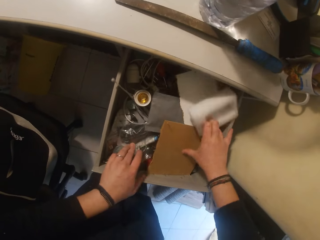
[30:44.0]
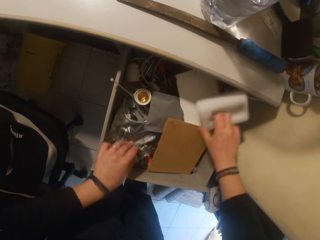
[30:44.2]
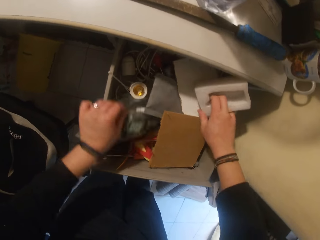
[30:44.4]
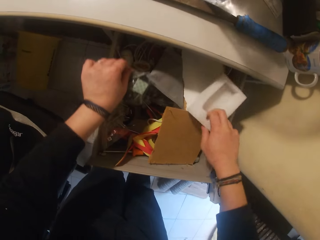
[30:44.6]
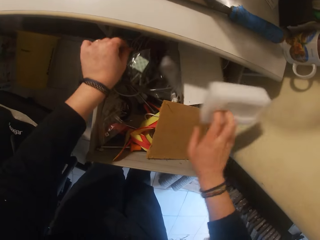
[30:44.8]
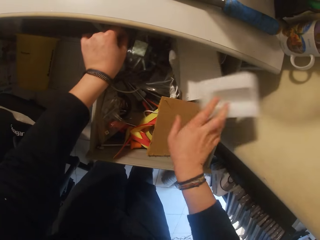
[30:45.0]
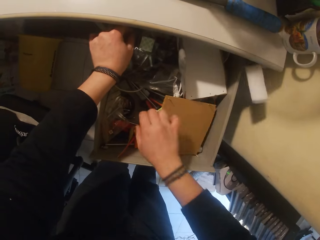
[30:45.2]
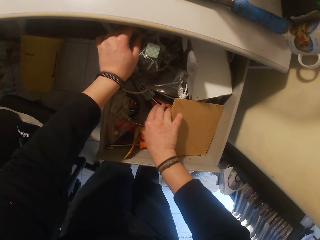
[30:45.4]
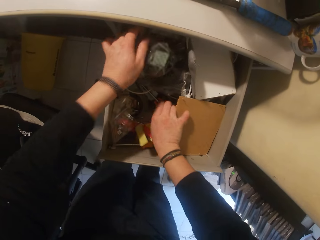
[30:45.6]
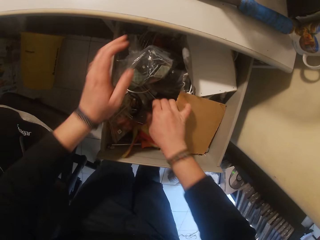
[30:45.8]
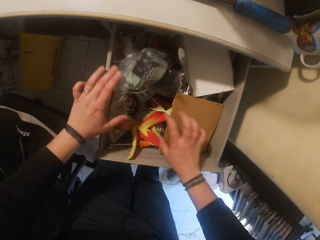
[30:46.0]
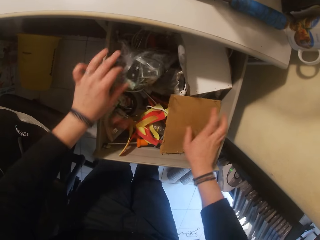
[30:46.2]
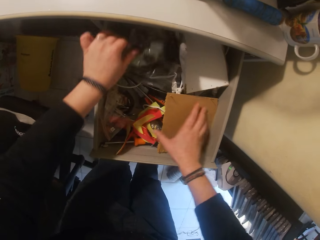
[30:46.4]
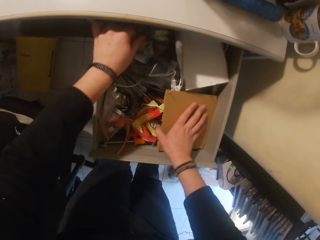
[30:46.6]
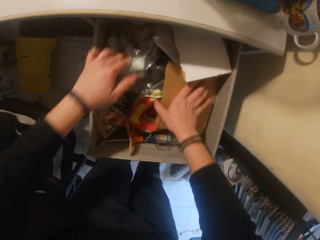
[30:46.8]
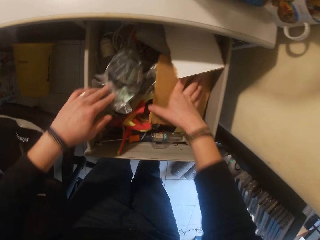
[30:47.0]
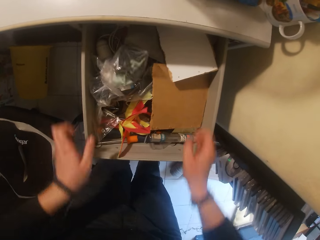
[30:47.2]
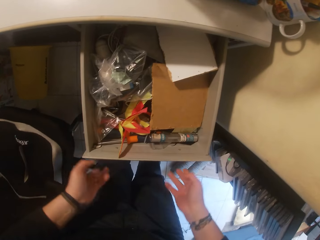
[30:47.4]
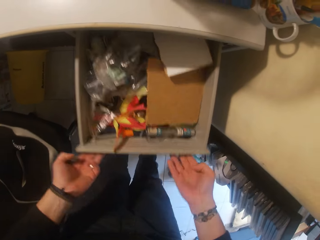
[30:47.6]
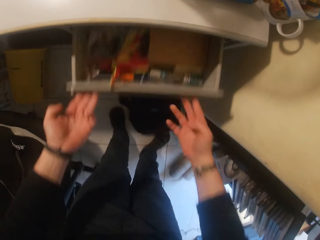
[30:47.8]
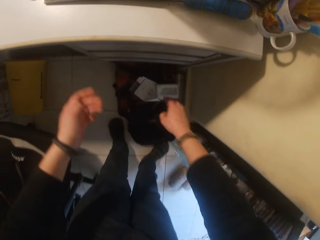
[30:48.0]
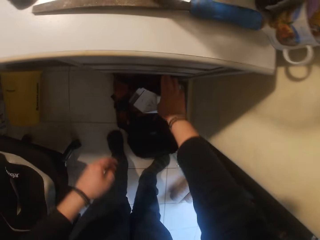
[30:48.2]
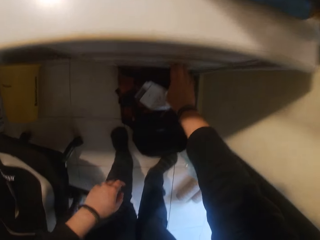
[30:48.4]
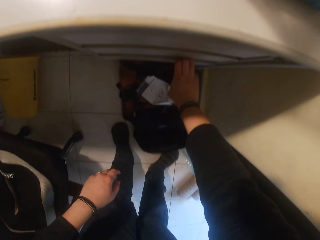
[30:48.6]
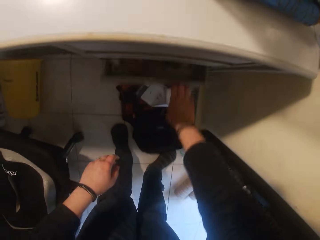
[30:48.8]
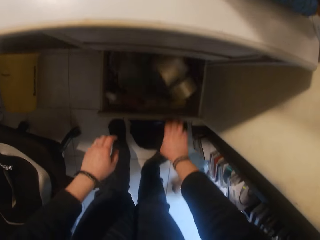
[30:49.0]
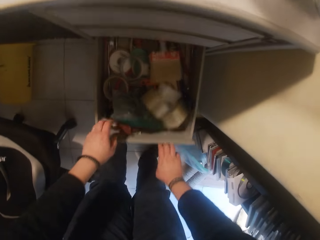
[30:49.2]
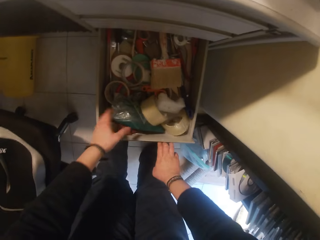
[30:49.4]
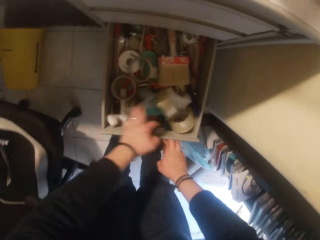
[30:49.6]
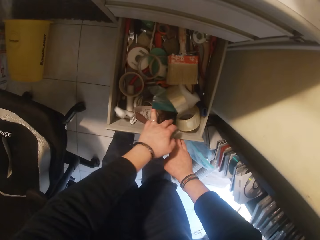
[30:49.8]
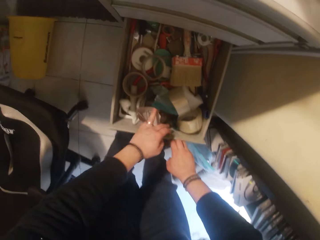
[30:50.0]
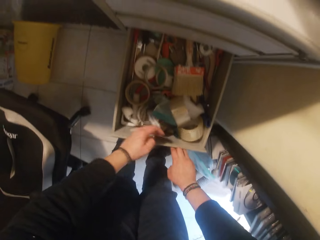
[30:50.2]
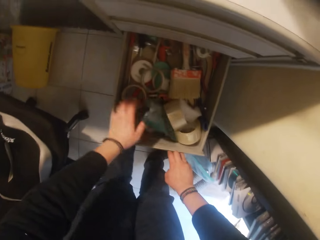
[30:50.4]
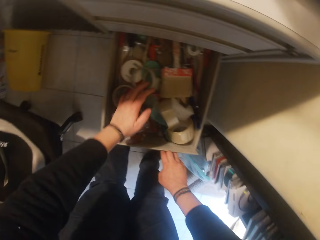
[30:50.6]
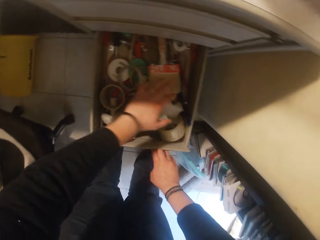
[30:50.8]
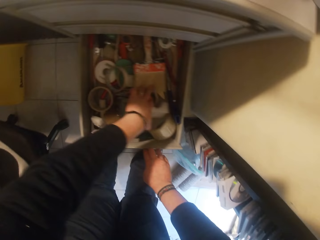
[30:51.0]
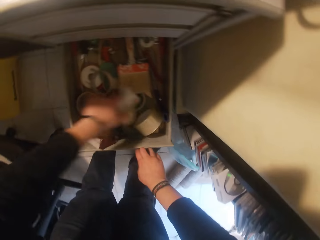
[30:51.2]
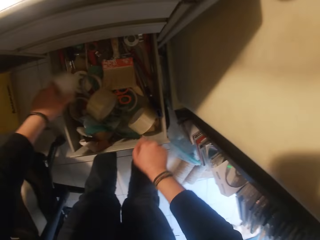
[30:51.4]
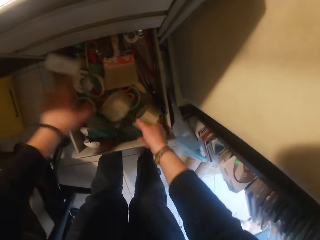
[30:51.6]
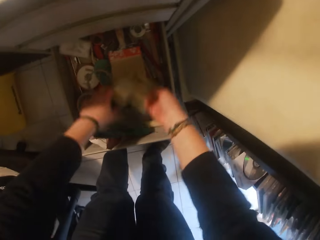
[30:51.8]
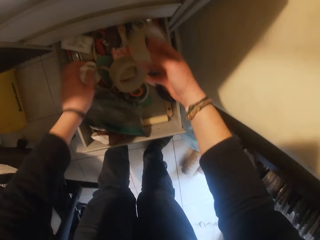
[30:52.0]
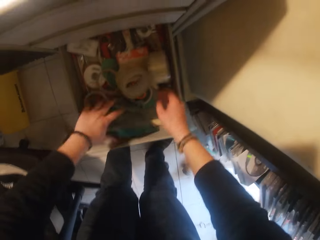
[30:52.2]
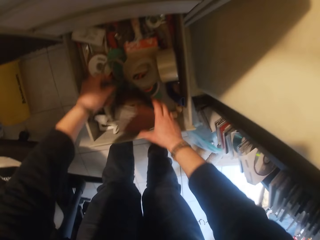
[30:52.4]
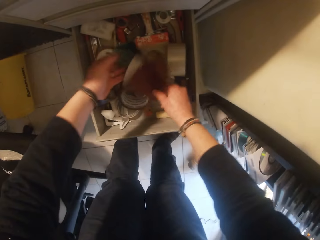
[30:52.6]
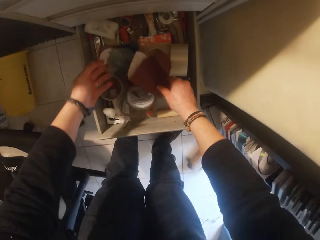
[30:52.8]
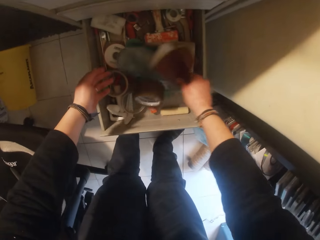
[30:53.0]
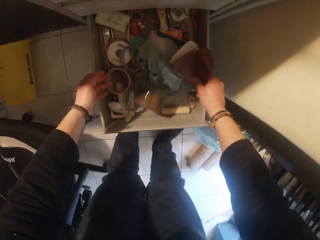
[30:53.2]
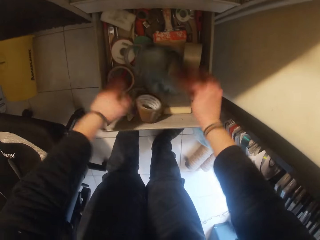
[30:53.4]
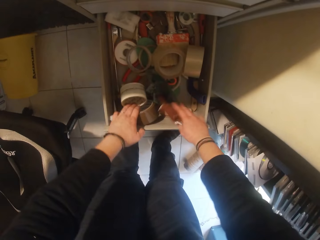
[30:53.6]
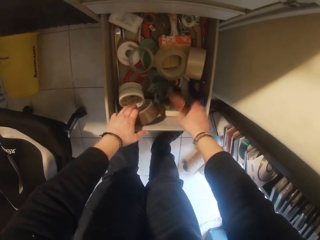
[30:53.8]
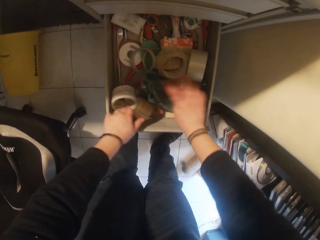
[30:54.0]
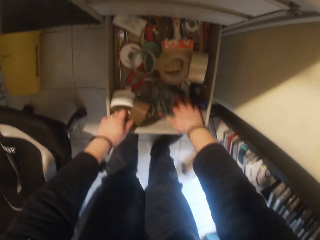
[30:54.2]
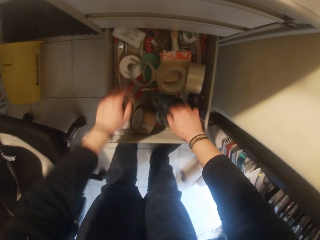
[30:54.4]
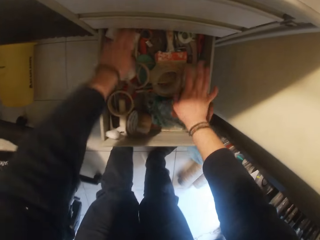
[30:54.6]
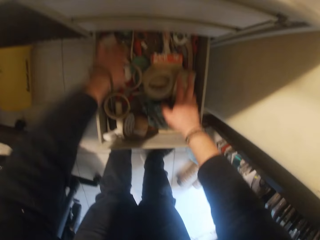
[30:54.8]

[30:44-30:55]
The camera wearer throws out a foam from the drawer with her right hand. She arranges the tools in the drawer. She closes the drawer with both hands. She opens another drawer with her right hand. She searches through the drawer with her left hand. She touches the tools in the drawer. She searches through the drawer with both hands.

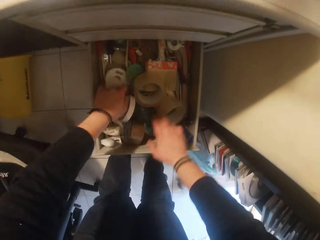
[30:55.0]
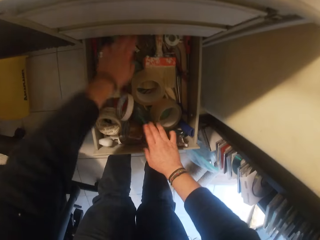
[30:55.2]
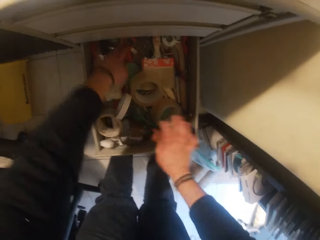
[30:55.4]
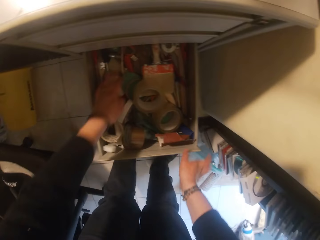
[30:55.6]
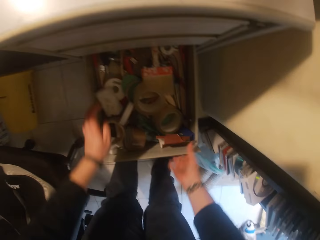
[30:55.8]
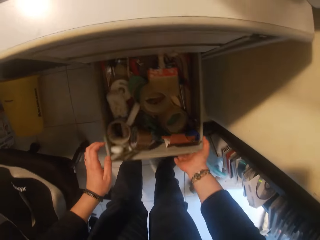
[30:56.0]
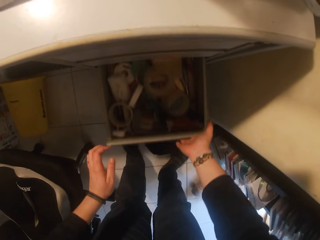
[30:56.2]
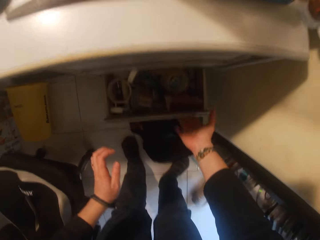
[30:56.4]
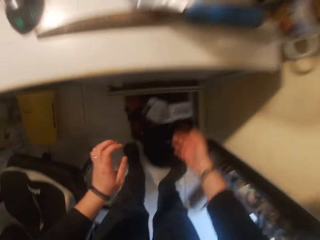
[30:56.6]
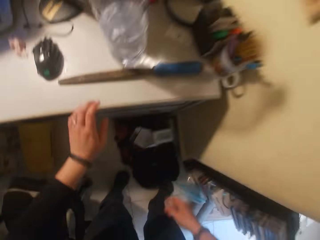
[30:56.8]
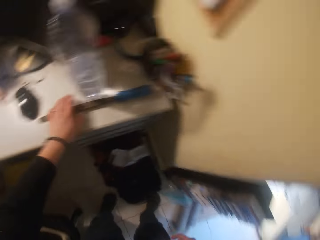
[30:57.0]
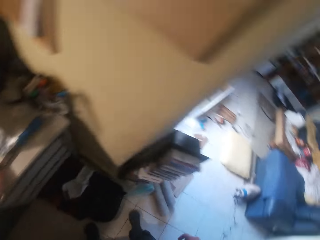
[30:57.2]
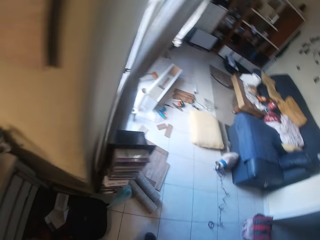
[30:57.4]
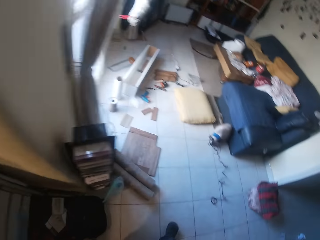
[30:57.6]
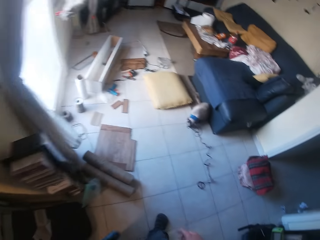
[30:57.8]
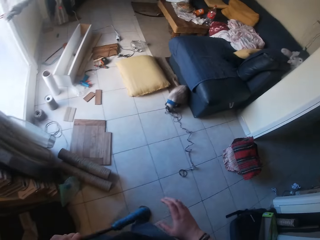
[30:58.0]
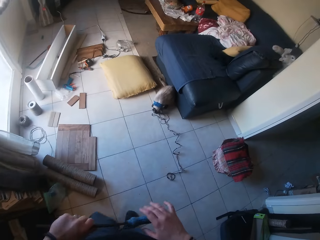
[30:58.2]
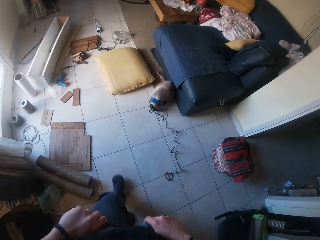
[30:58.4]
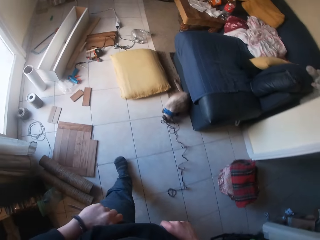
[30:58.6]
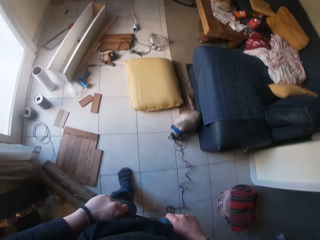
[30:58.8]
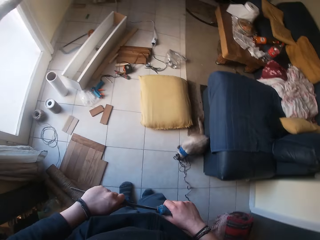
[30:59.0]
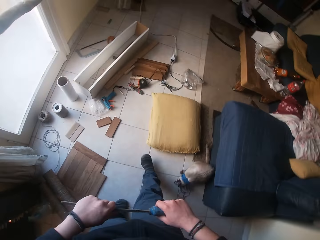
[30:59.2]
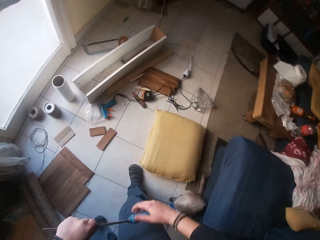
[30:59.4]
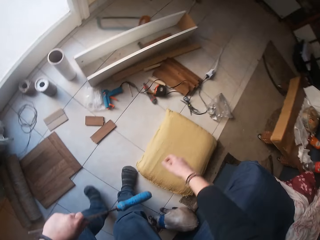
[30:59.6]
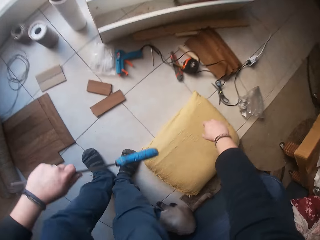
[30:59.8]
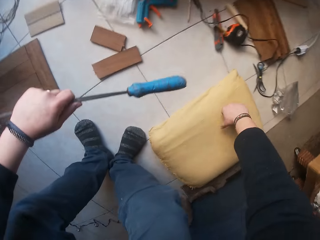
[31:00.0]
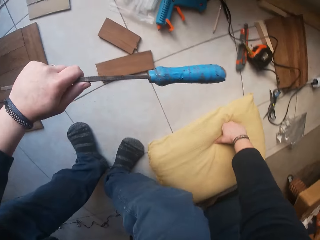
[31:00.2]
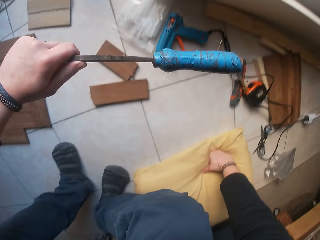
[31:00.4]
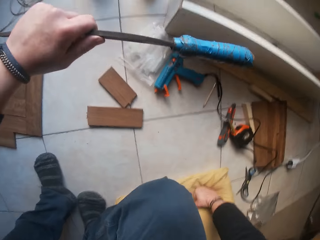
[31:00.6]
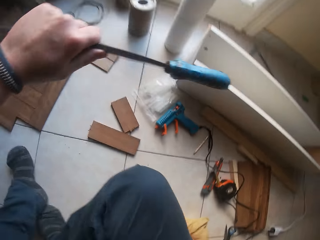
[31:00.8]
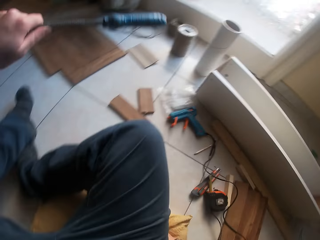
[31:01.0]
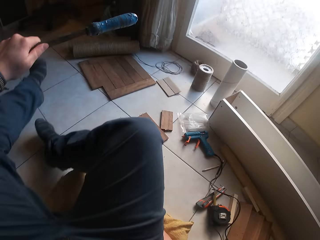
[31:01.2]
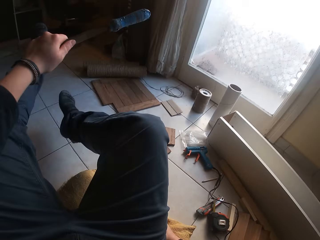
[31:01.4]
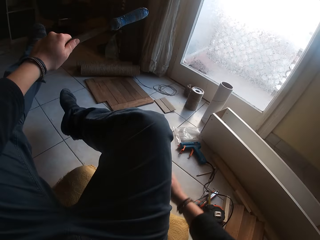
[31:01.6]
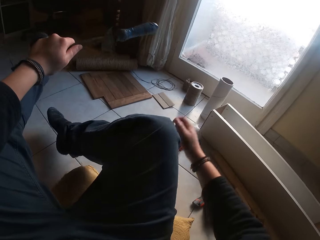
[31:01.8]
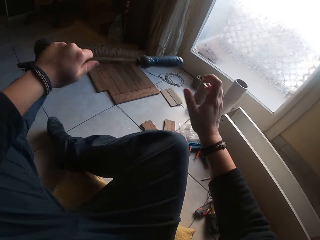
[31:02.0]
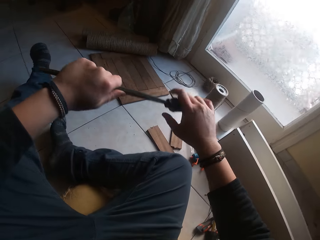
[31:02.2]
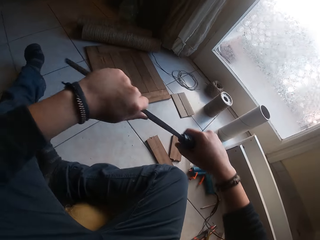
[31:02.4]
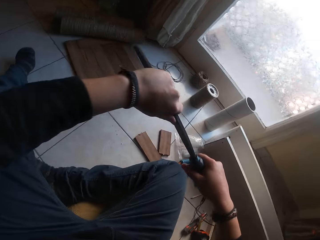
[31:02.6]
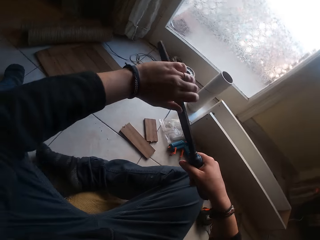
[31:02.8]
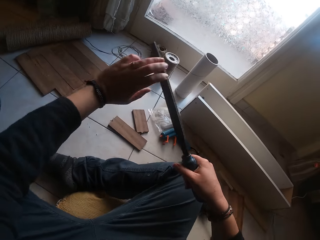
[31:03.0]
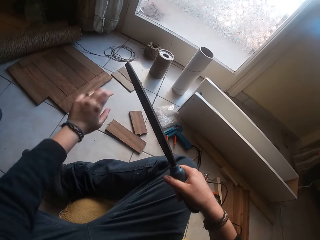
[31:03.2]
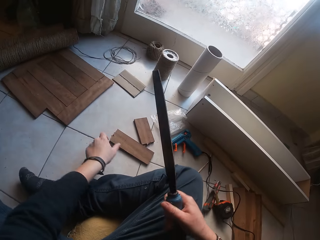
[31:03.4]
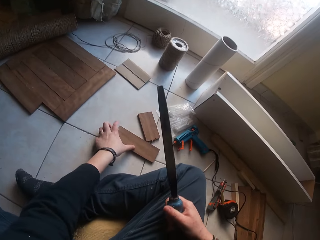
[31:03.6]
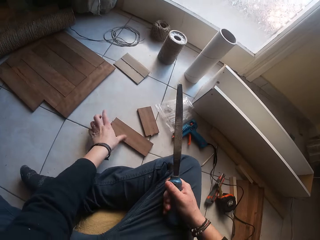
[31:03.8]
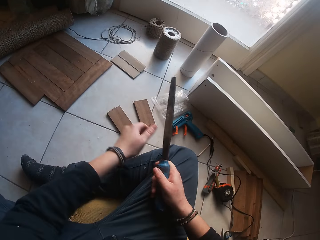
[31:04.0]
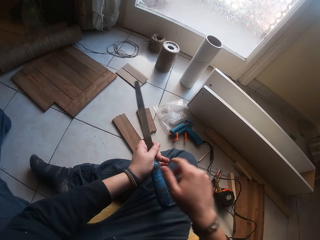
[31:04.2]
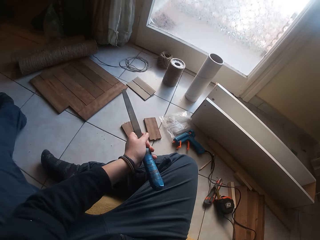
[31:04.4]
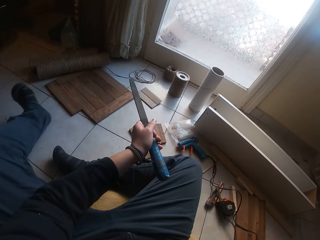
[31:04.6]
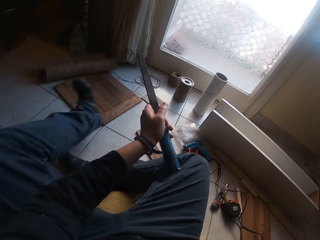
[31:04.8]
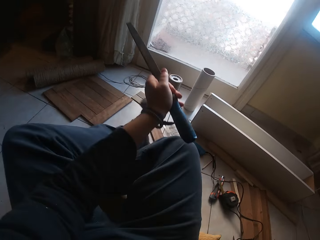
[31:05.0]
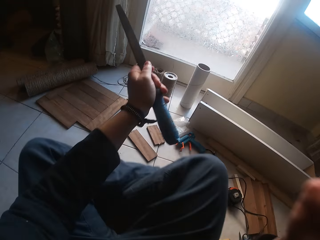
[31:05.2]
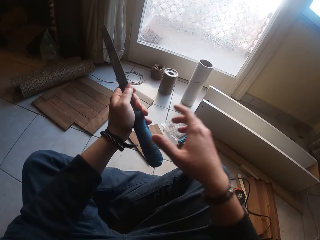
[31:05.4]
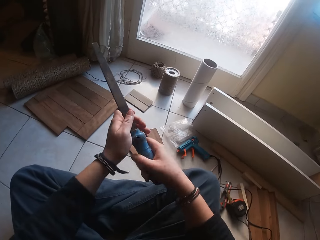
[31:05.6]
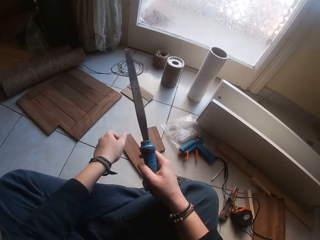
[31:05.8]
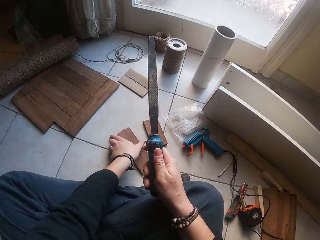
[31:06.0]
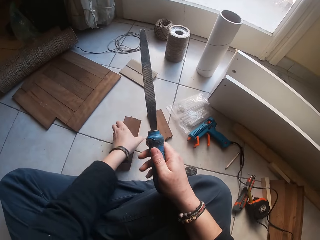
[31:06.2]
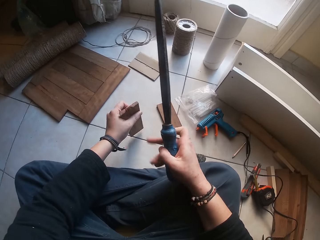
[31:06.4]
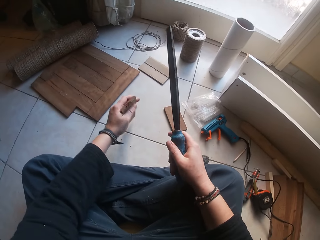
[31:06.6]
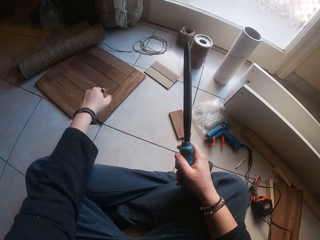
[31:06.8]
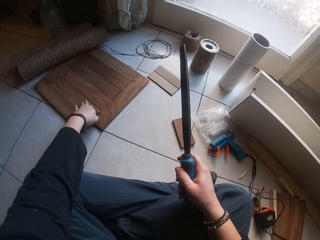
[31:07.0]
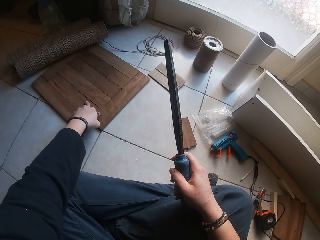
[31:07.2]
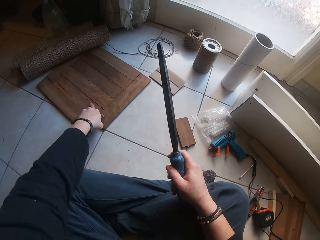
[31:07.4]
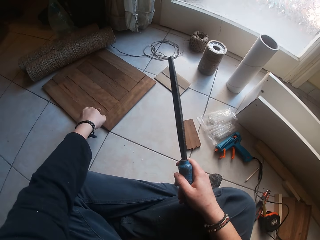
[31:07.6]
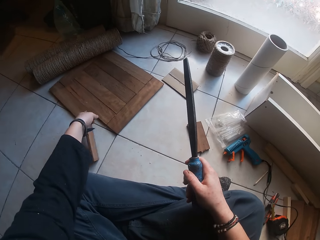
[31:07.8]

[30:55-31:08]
The camera wearer closes the drawer with her right hand. She picks up the flat file or metal file on the table top with her left hand. She holds the flat file with both hands. She sits on a foam with the flat file in her left hand. She holds the pillow on the floor with her right hand. She holds the flat file with both hands. She transfers the metal file from her left hand to her right hand. She moves the wood on the floor with her left hand. She transfers the flat file from her right hand to her left hand. She touches her nose with her right hand. She collects the flat file from her left hand with her right hand. She picks up the wood on the floor with her left hand. She places her left hand on a wood on the floor.
